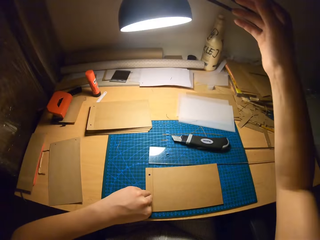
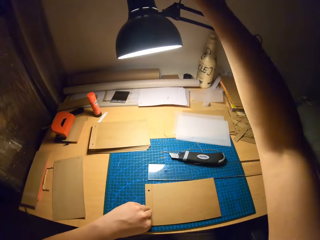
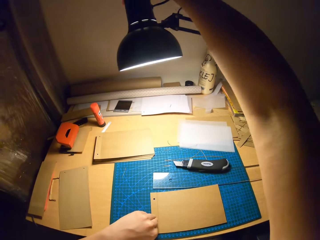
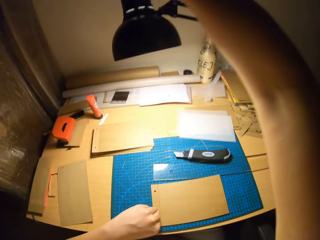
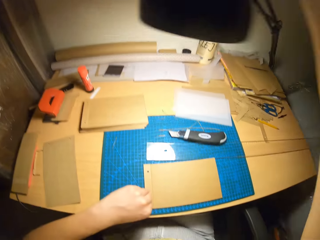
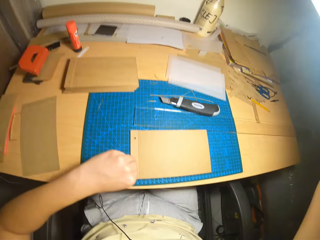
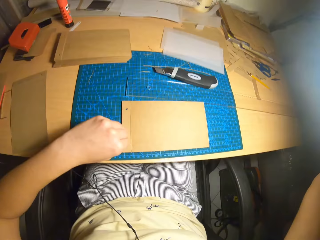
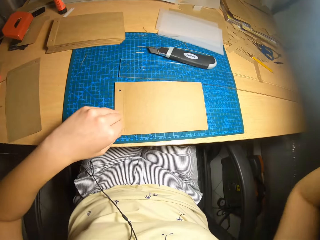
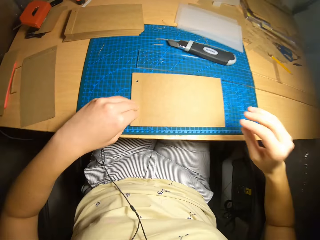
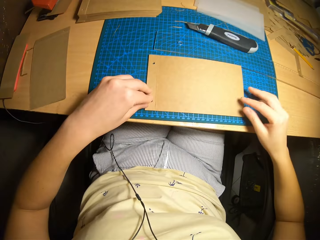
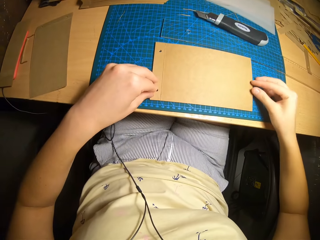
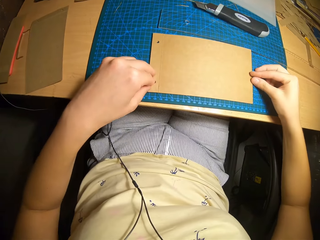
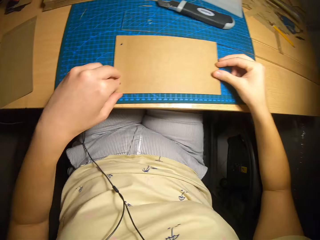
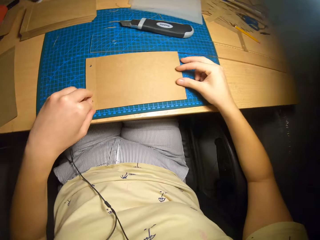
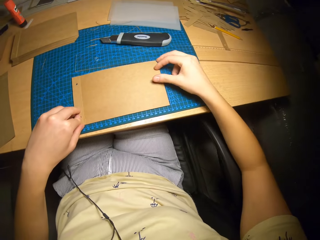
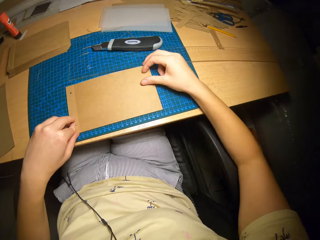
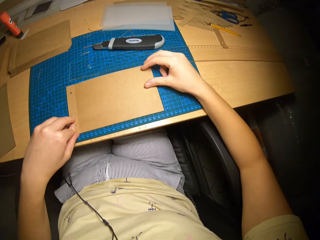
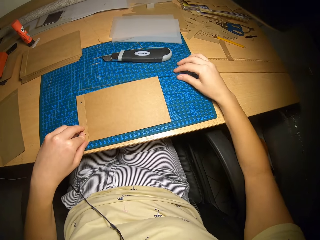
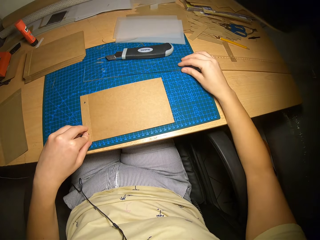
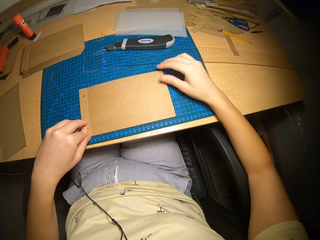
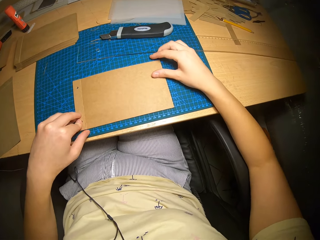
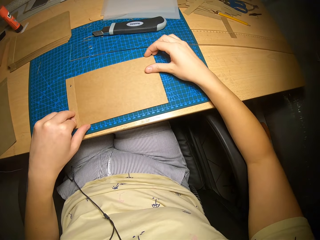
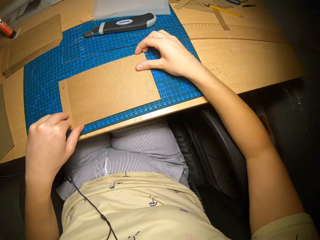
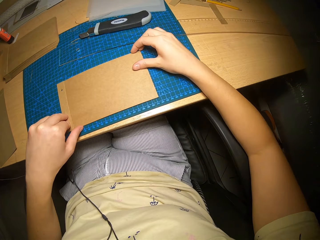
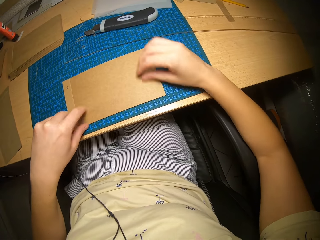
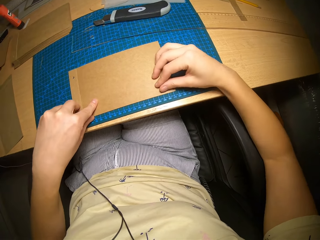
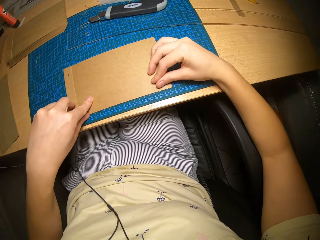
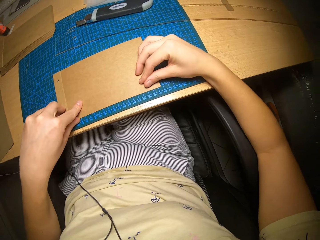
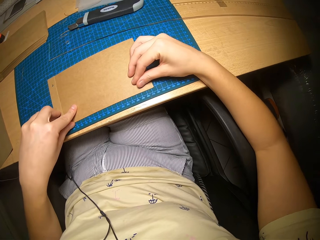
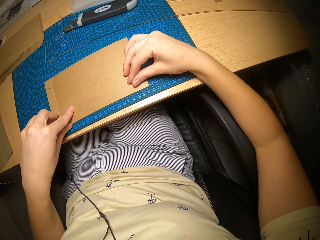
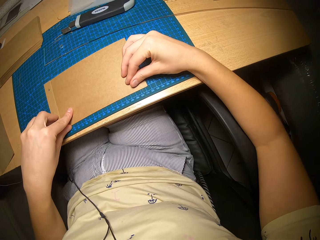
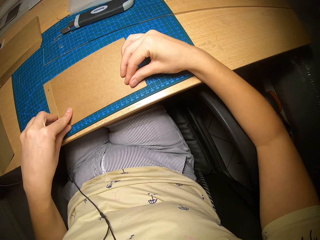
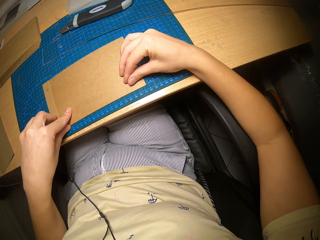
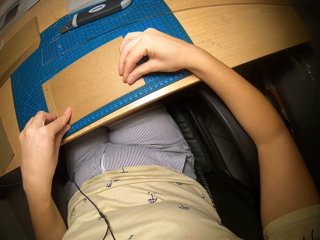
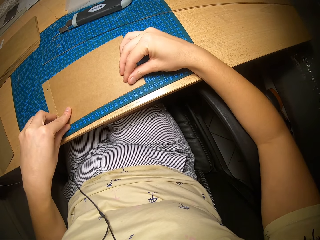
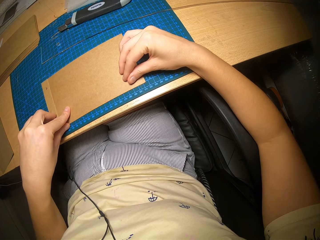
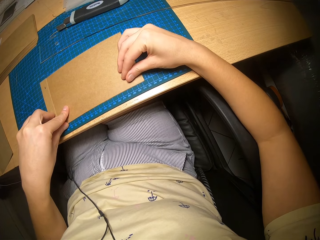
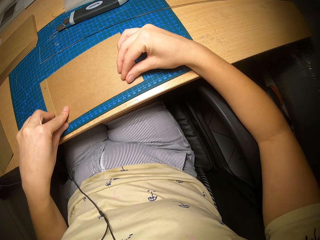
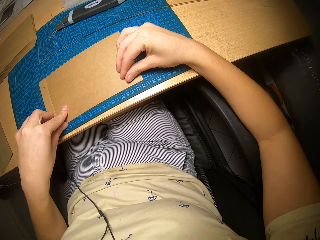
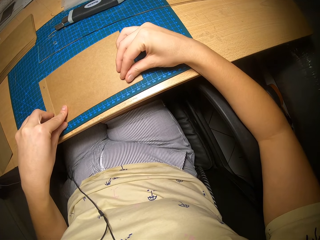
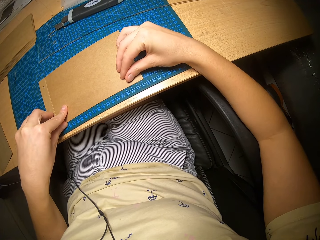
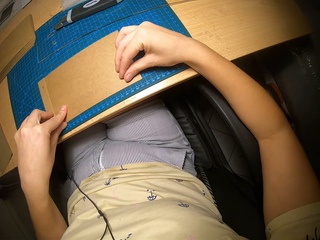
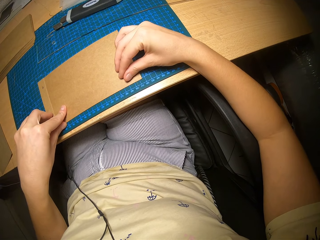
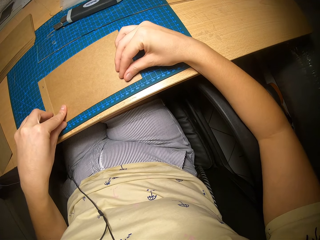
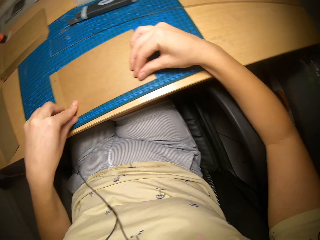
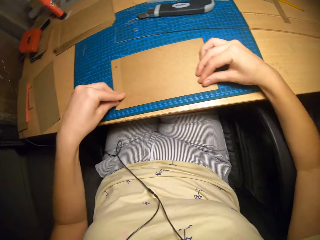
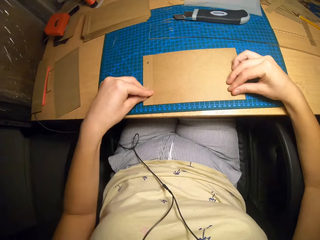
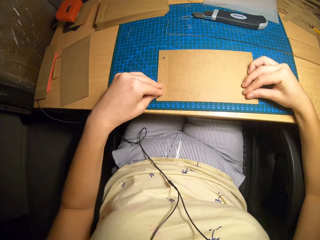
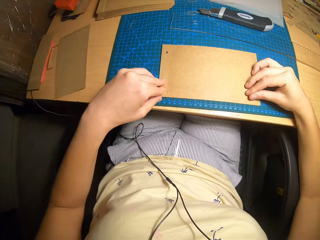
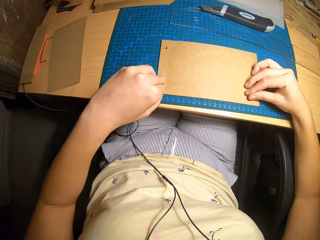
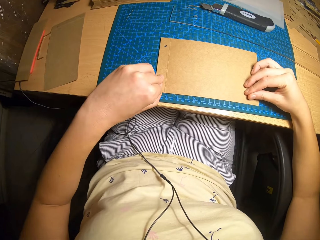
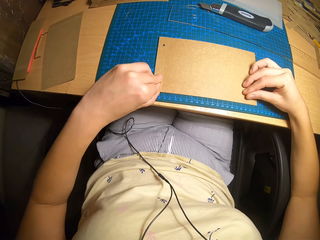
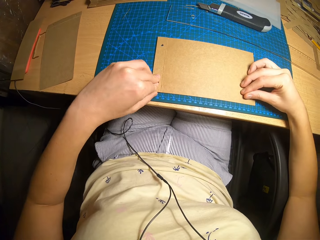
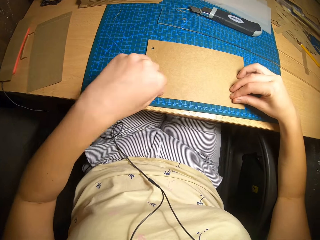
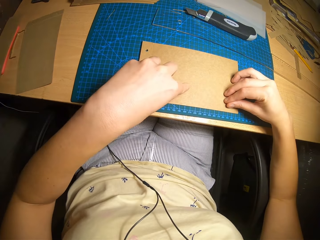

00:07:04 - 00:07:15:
The camera wearer adjusts the paper. They adjust the lamp stand. They align the paper. They move the ruler. They arrange the brown paper.

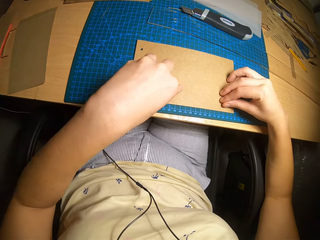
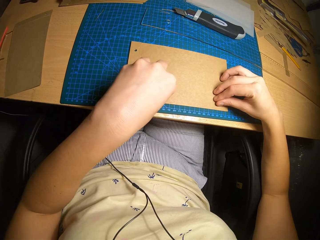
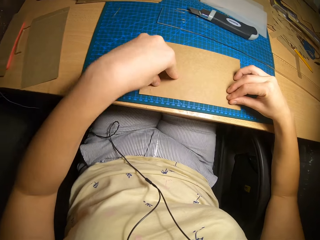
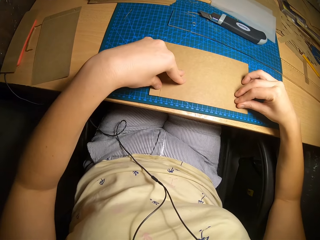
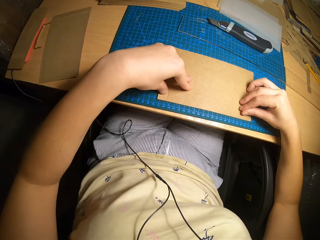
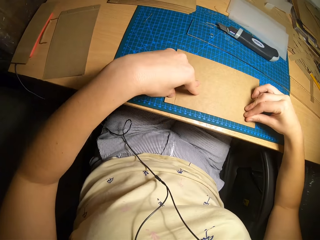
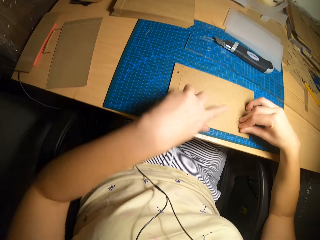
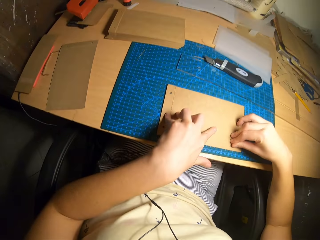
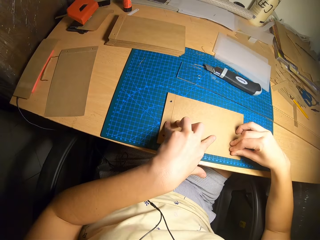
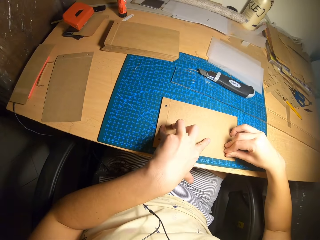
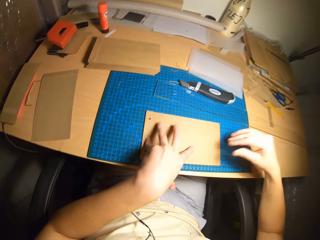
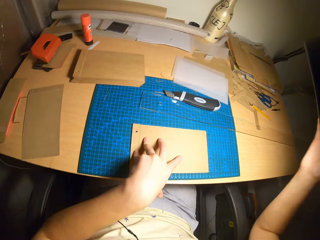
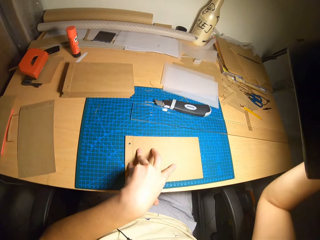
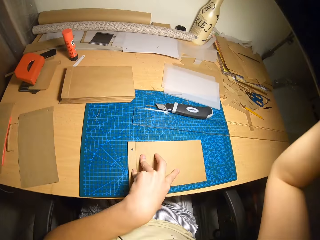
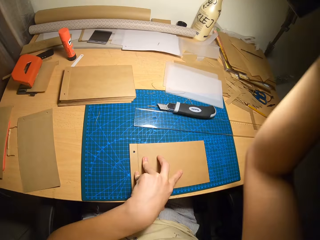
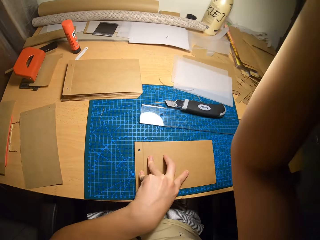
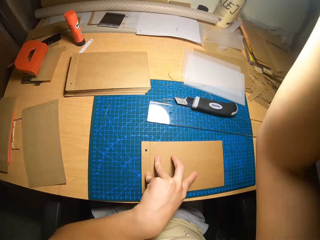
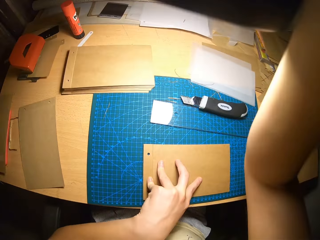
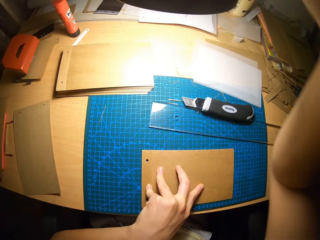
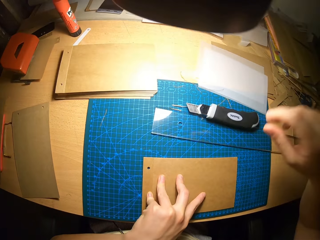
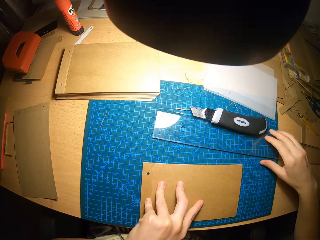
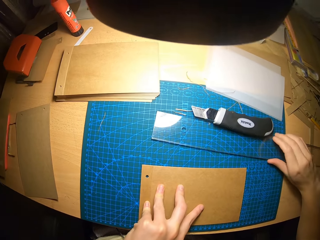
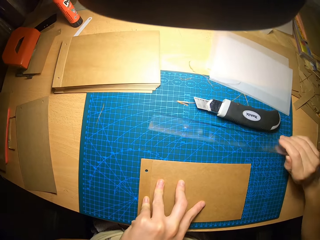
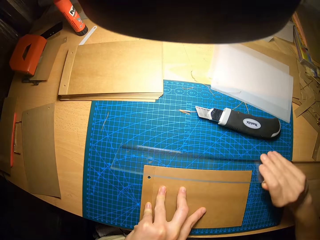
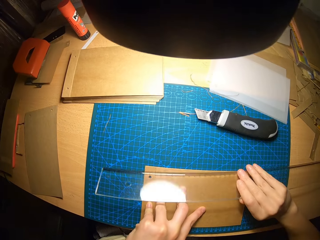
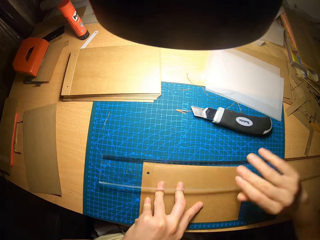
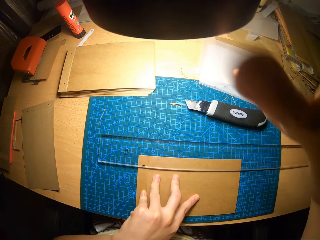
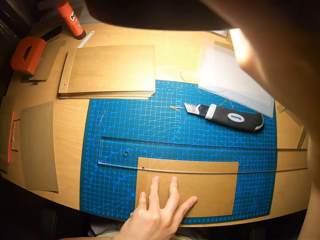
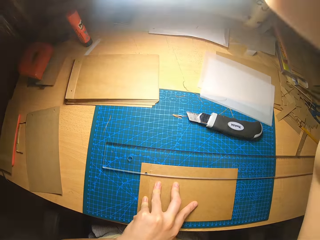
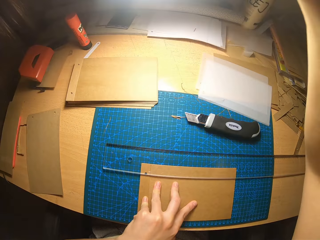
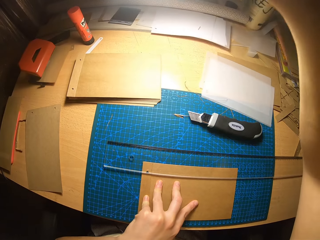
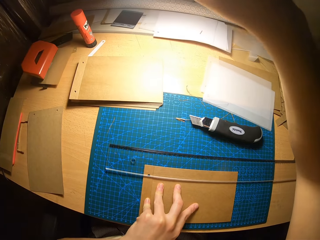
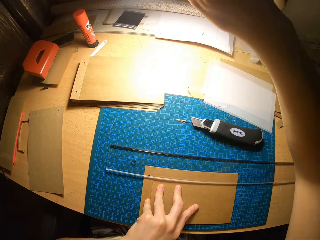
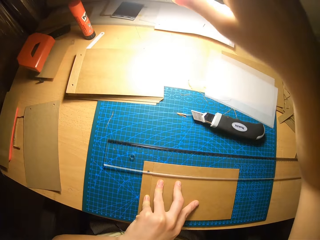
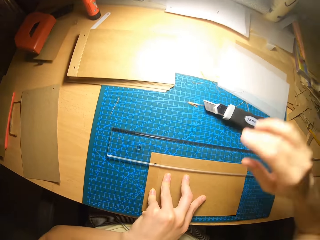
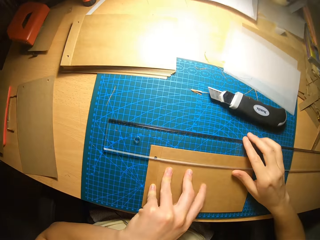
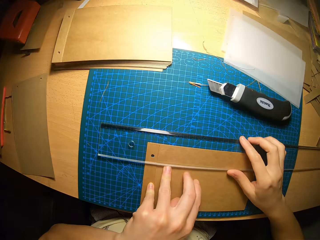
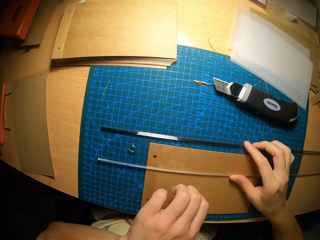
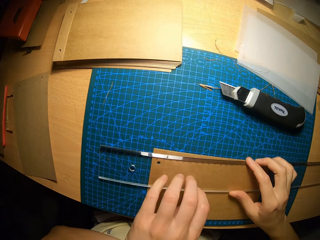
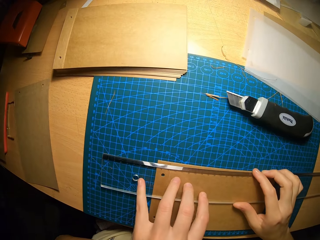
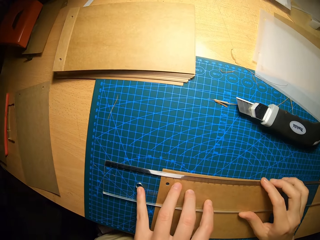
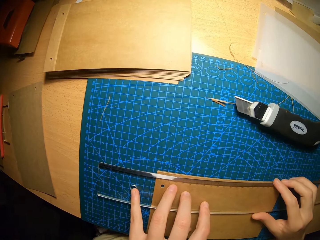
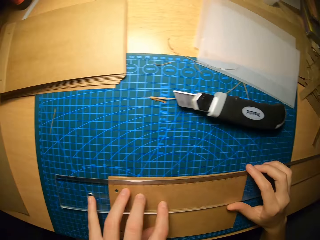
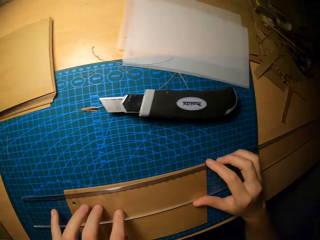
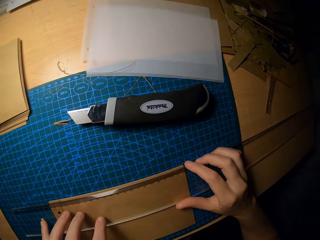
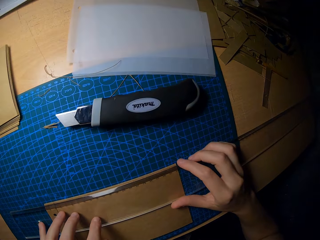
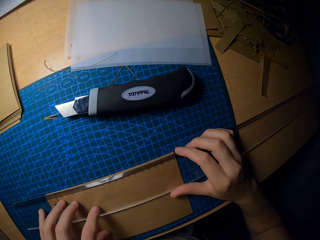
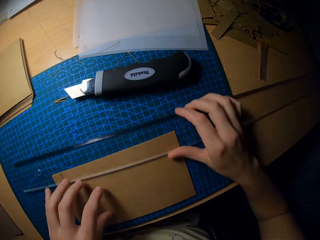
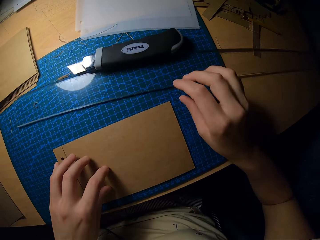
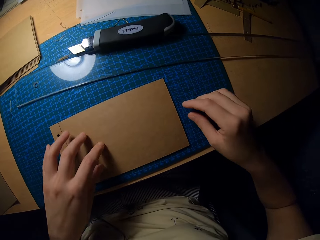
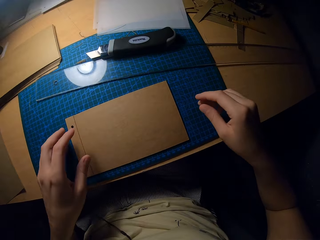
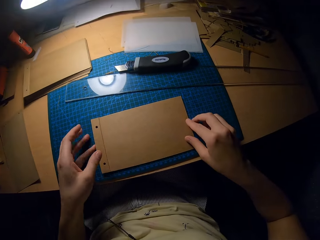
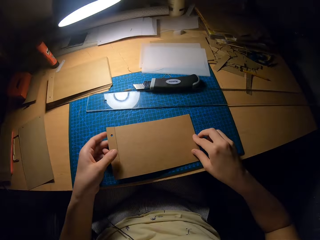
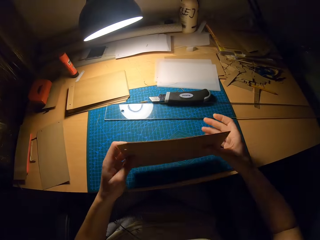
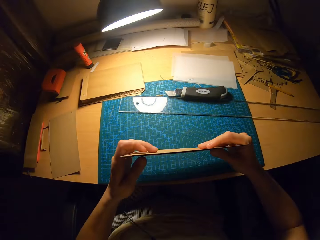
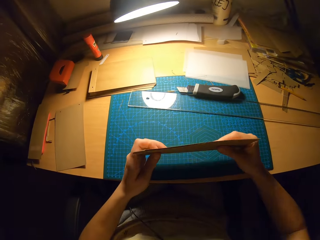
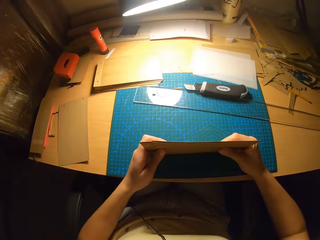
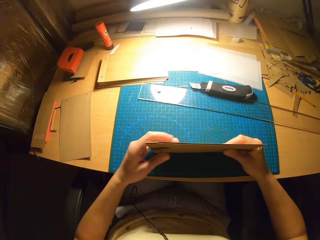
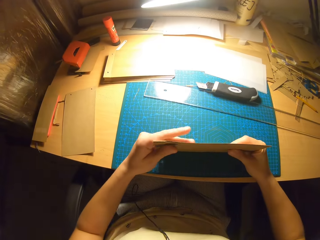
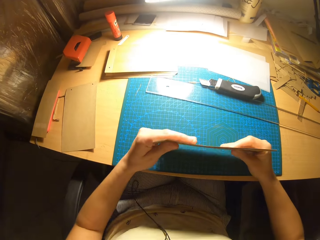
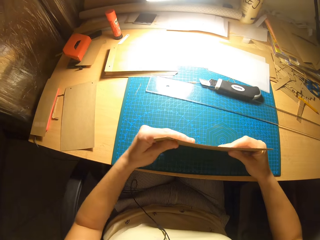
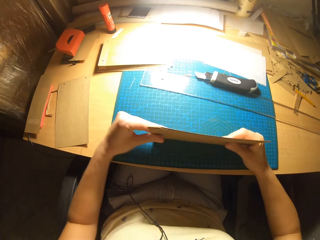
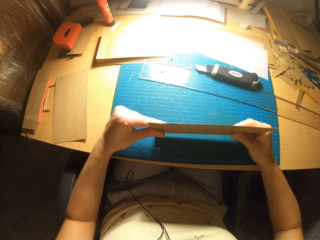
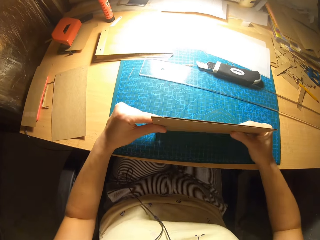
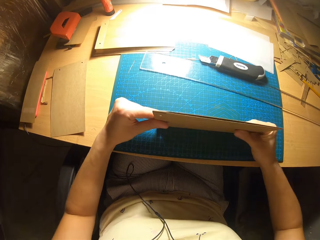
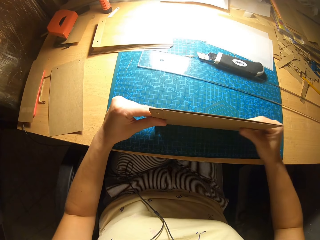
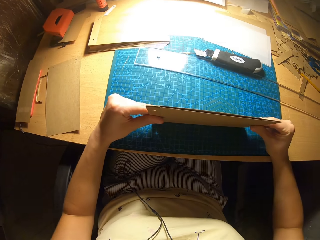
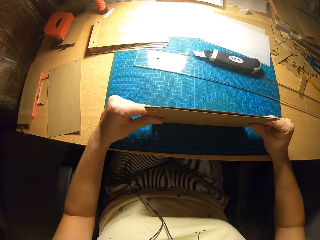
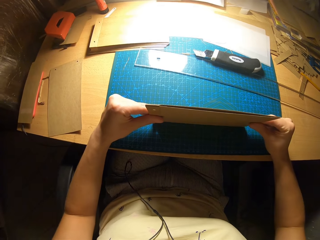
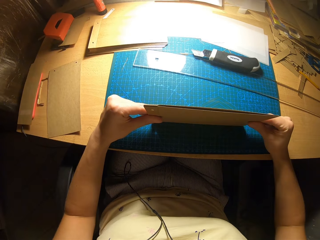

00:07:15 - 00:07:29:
The camera wearer adjusts the lamp stand or lights. They pick up the ruler from the table. They carry the ruler. They place the ruler on the brown paper. They adjust the lights. They adjust the ruler on the paper. They move the ruler away from the paper. They pick up the paper from the table. They arrange the brown paper. They bounce the paper on the table.
